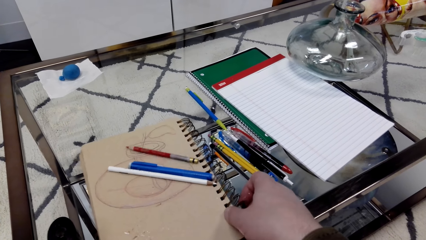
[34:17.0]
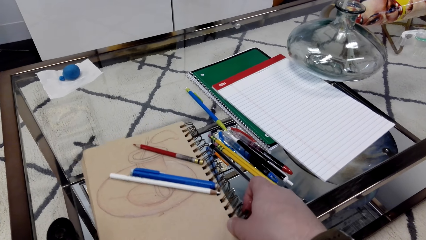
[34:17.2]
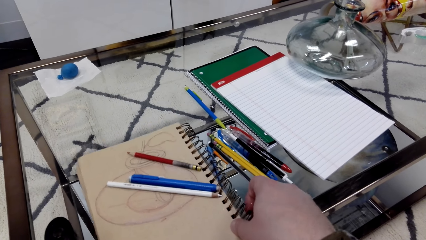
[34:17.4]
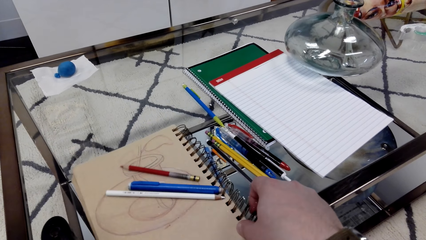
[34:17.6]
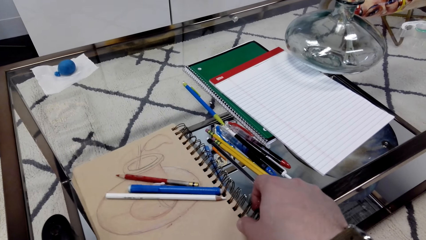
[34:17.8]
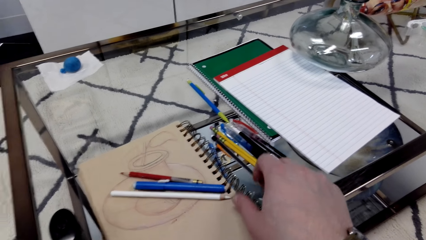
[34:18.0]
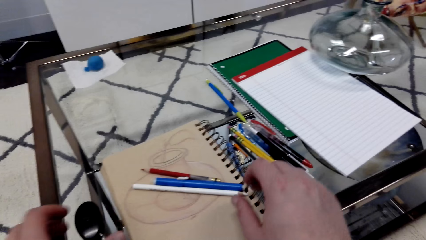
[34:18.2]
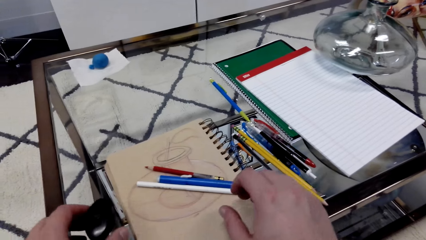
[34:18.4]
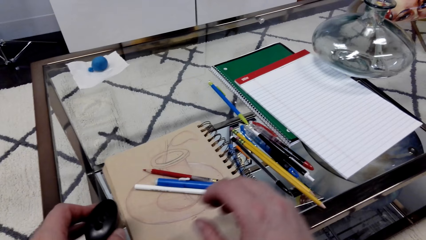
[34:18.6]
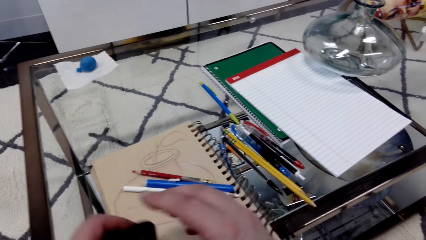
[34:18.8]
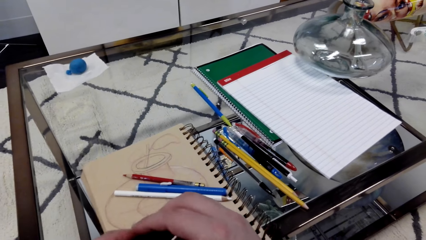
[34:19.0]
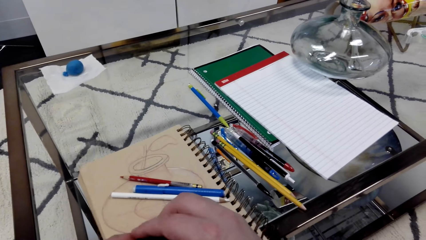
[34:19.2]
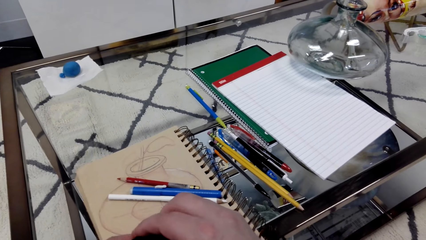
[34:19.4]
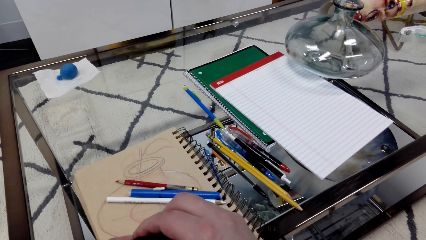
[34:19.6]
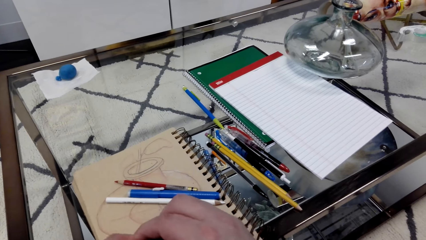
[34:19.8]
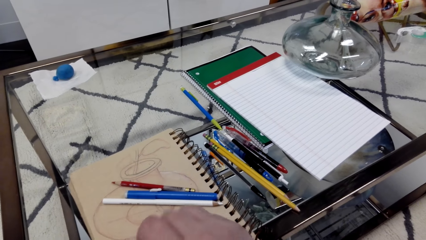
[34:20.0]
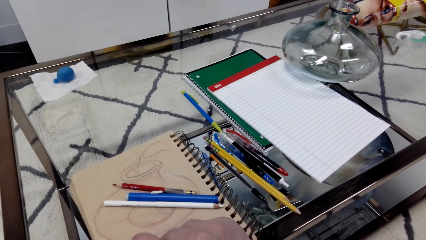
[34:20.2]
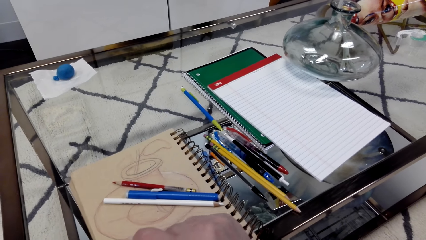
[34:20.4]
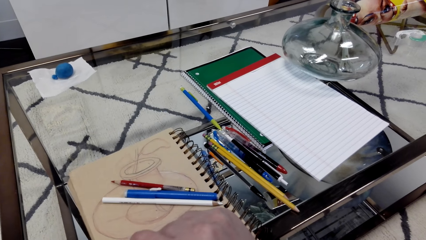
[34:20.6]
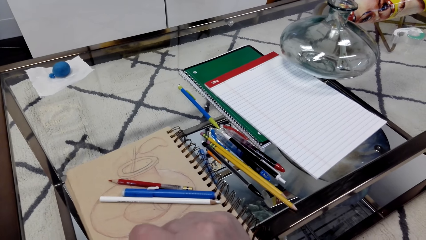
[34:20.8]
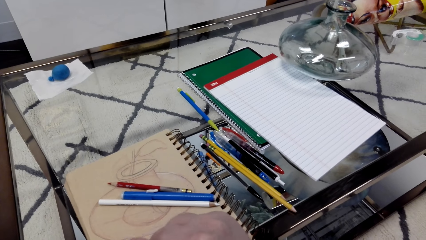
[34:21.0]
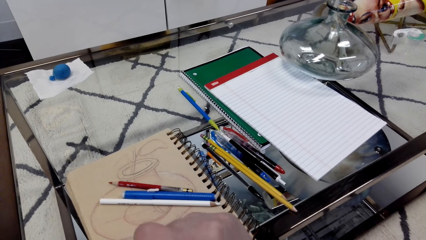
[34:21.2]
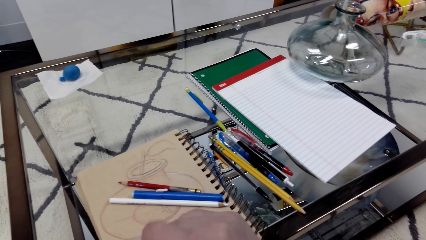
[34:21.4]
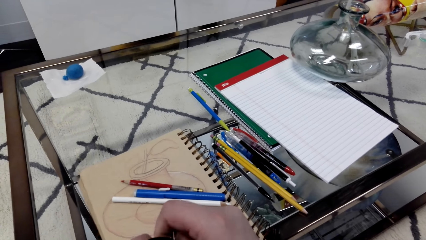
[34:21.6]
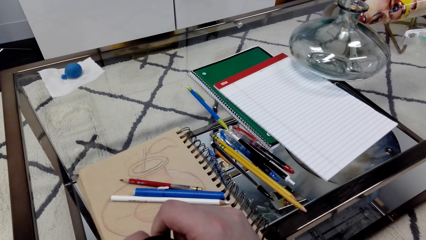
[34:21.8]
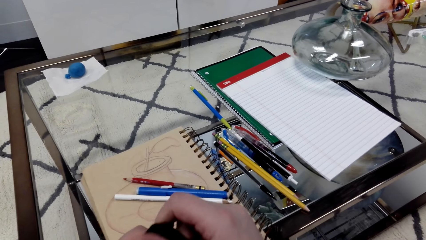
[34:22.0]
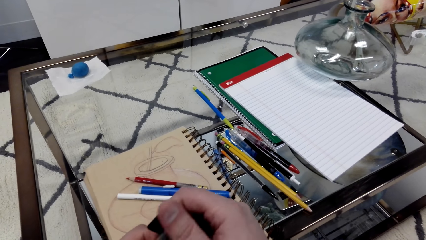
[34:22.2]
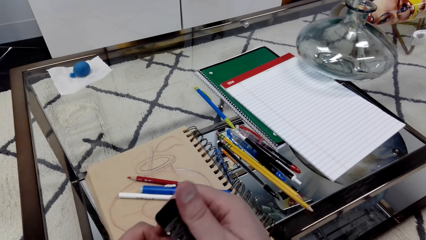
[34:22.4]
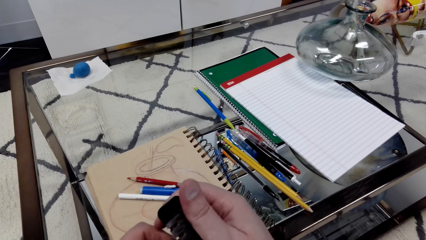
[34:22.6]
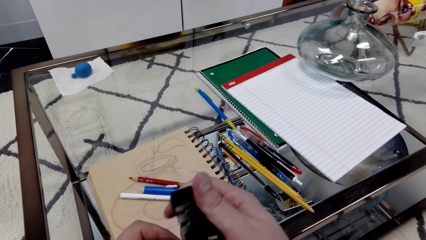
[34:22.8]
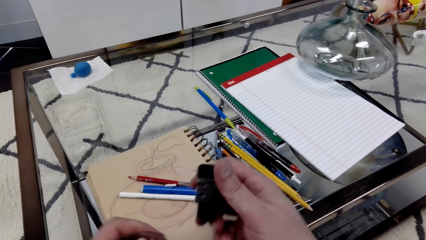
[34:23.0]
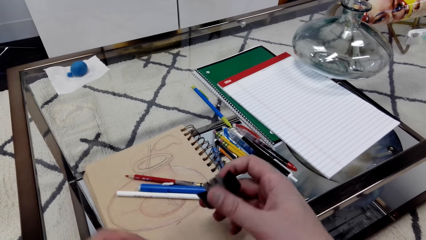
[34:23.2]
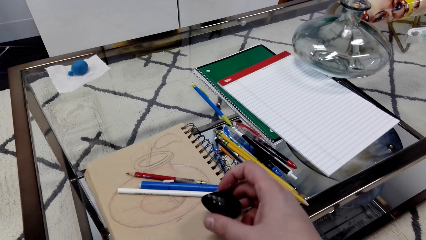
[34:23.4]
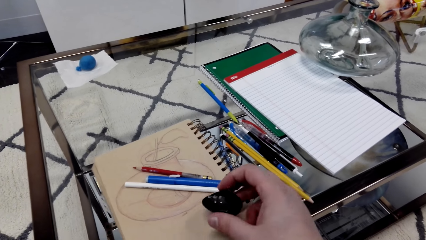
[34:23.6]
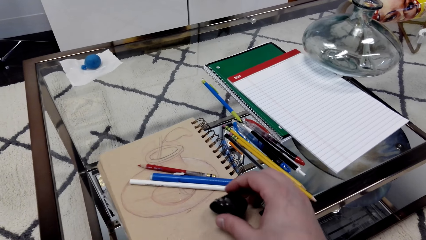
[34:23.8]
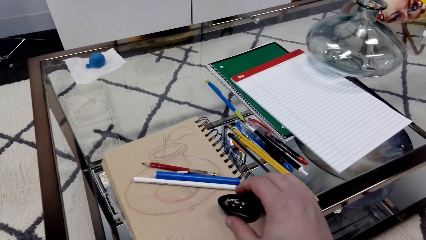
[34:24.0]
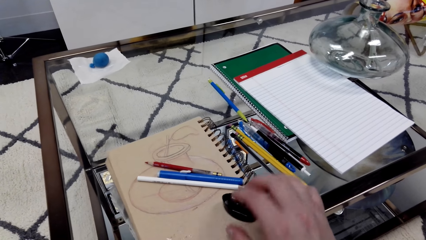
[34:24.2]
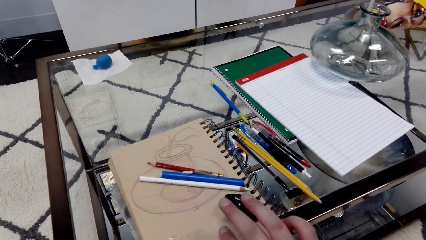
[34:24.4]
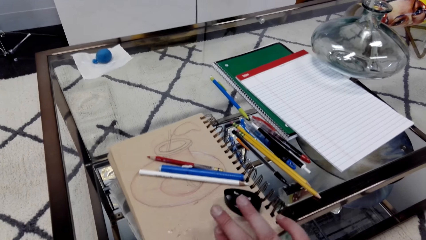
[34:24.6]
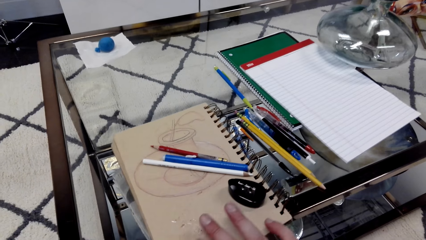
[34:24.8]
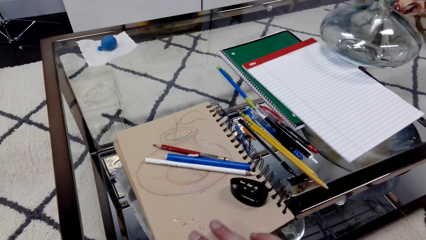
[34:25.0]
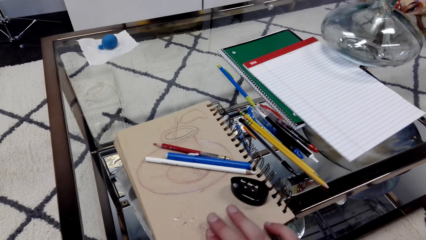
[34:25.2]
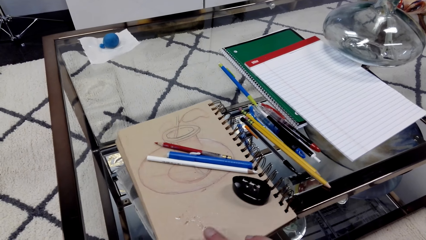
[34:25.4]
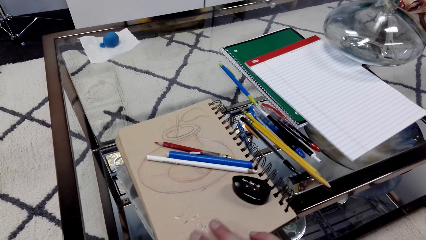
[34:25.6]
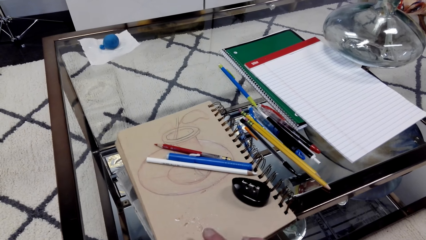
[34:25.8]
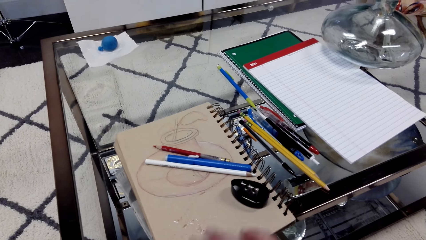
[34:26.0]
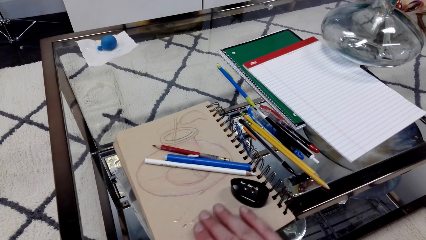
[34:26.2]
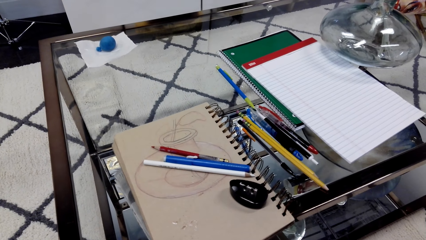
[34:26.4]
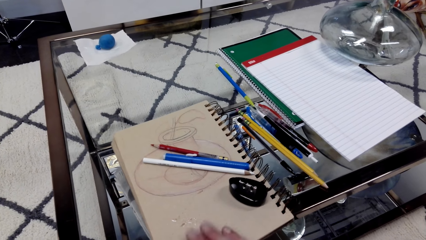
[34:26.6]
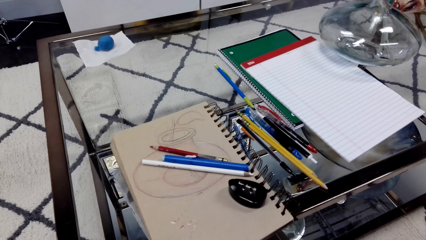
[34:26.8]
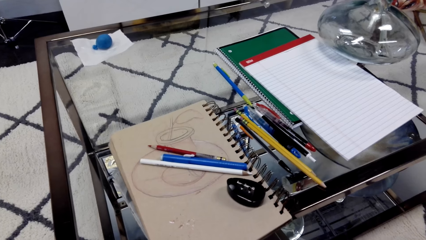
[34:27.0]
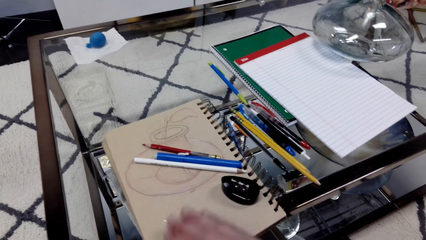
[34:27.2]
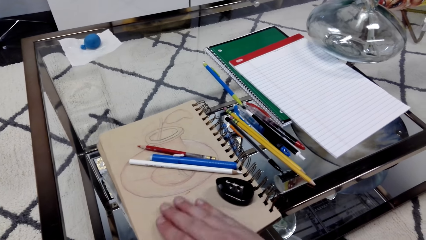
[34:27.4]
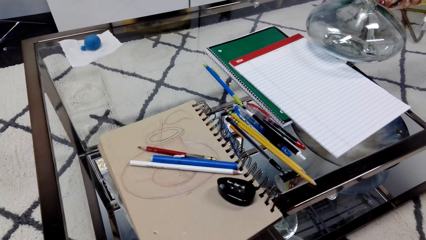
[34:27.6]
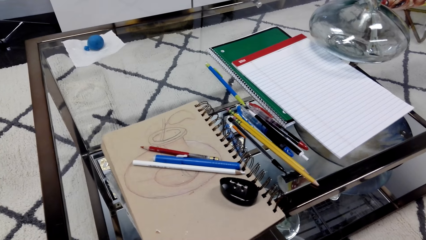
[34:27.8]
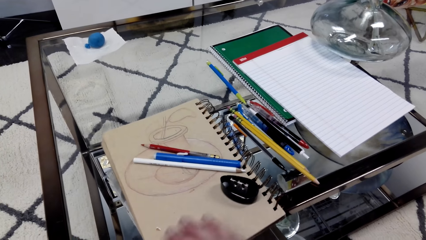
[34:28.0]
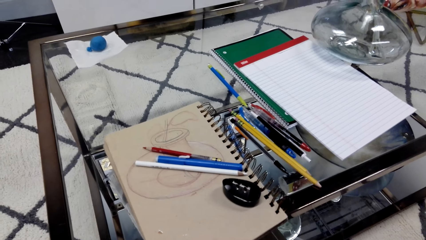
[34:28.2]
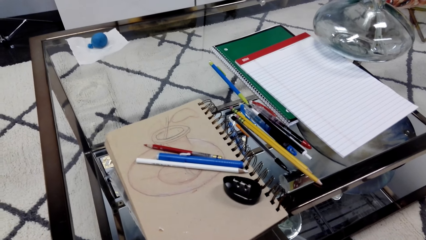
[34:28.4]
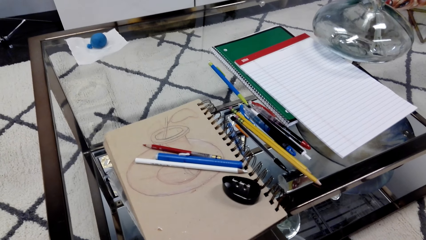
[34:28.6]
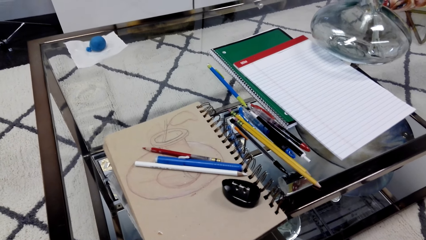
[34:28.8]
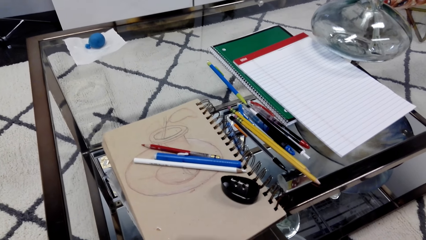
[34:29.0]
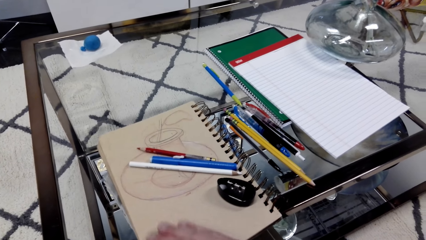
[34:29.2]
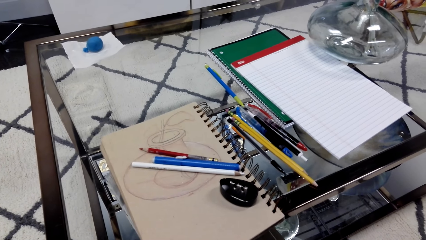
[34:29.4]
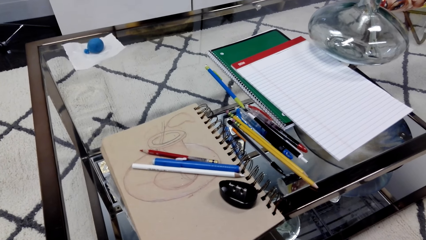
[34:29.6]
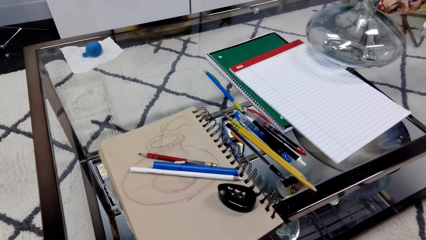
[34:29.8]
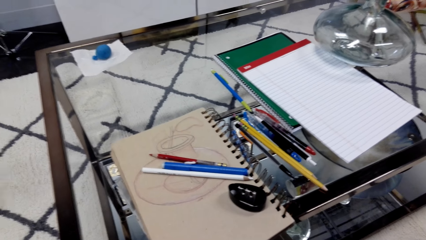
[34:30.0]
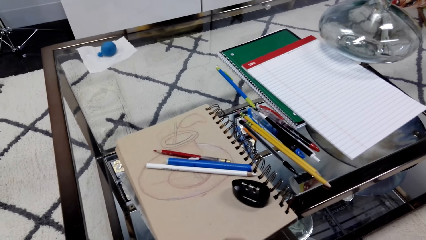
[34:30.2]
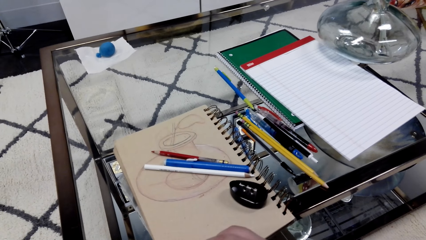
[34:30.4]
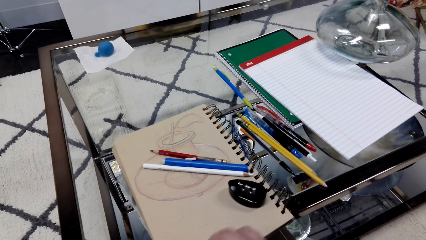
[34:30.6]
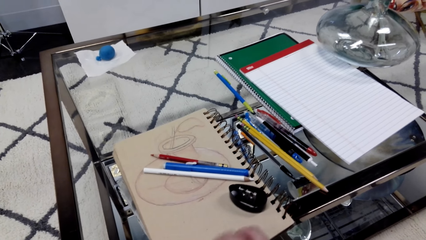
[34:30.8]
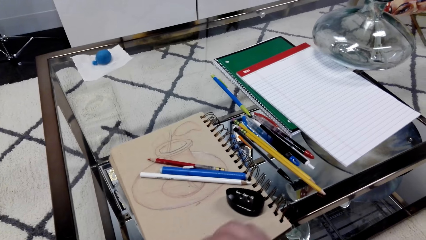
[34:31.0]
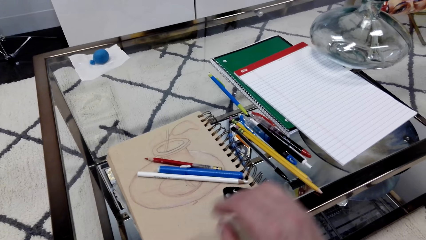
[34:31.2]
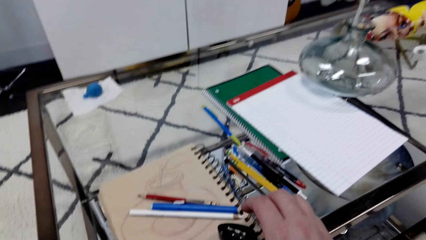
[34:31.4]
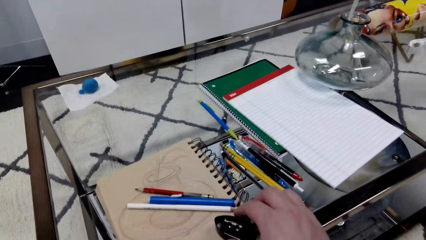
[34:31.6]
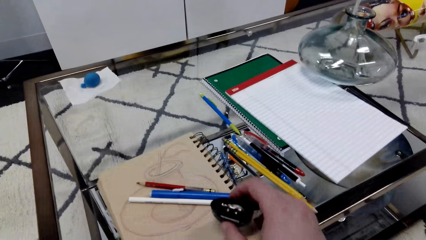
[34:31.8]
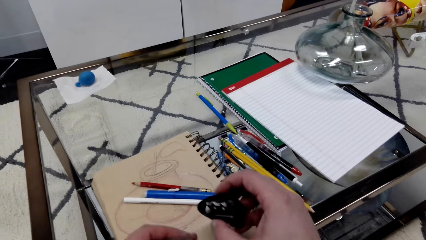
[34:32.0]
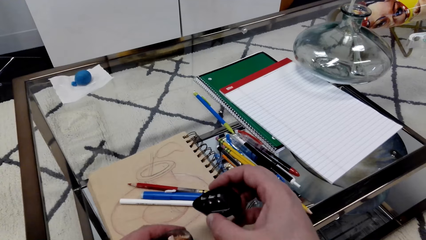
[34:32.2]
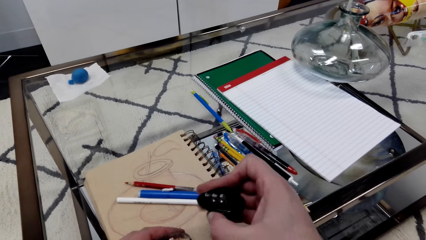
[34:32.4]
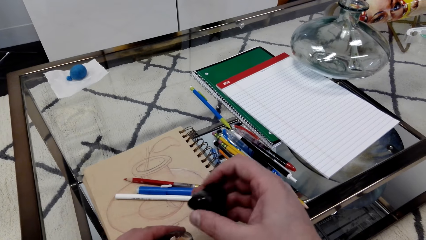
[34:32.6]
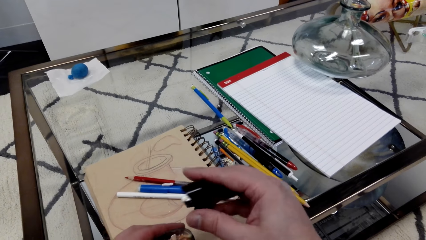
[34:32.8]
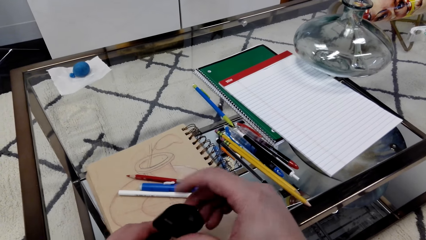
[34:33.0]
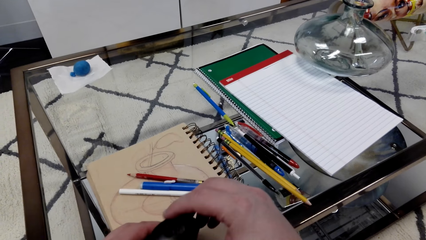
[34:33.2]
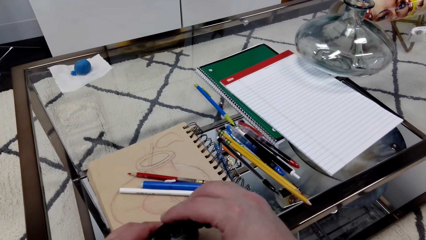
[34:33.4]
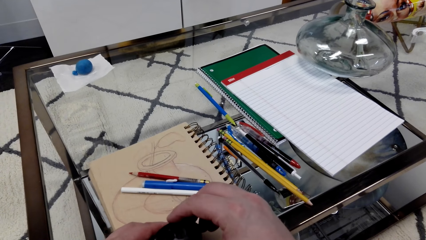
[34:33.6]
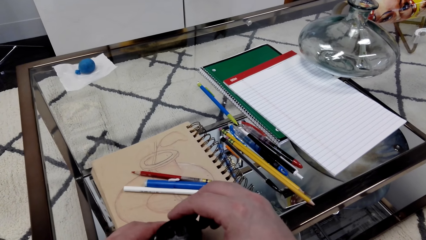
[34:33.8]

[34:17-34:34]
The camera wearer opens the container. They place the lid on the book and rub the book with hands.
